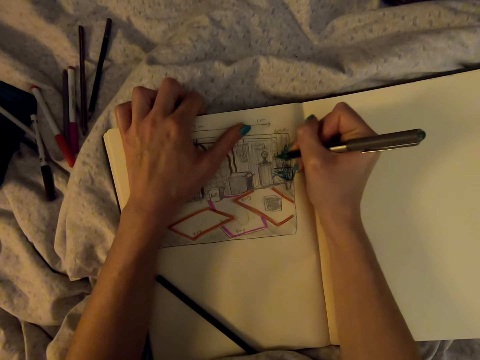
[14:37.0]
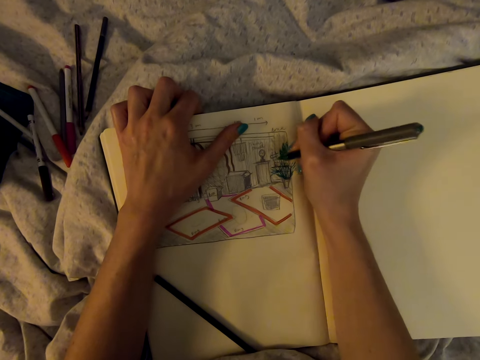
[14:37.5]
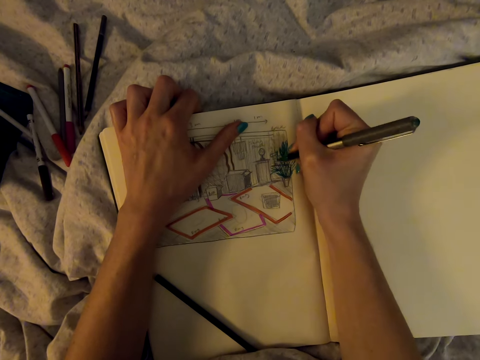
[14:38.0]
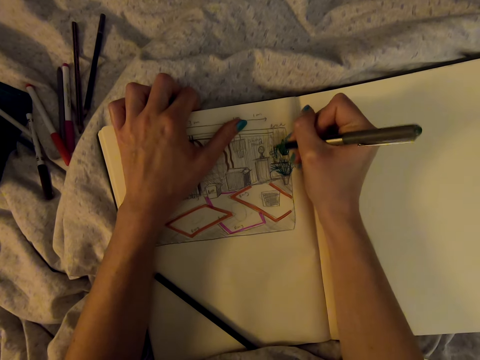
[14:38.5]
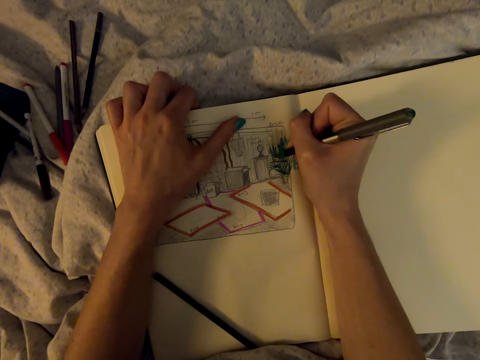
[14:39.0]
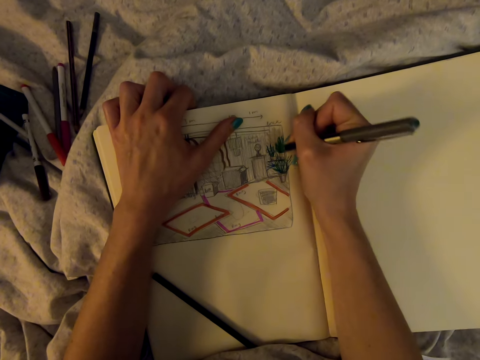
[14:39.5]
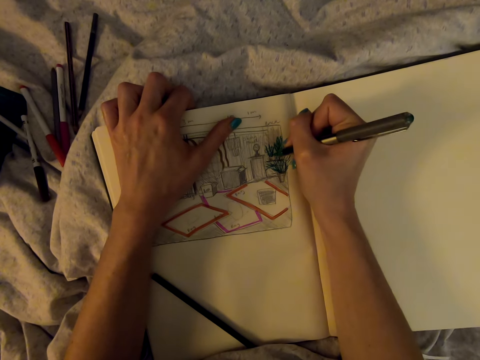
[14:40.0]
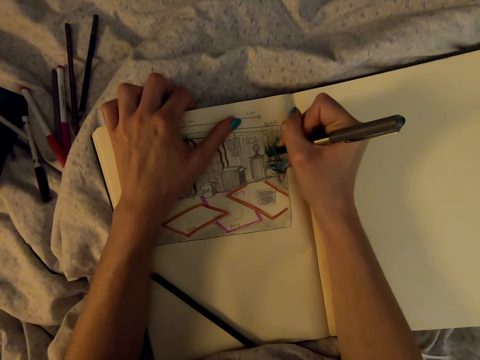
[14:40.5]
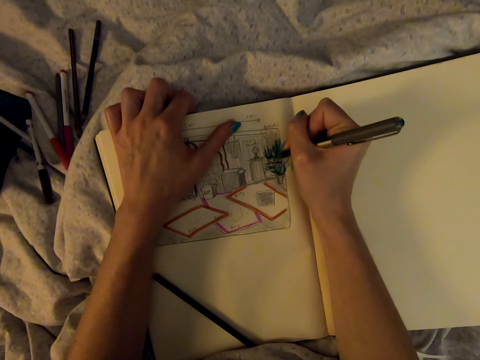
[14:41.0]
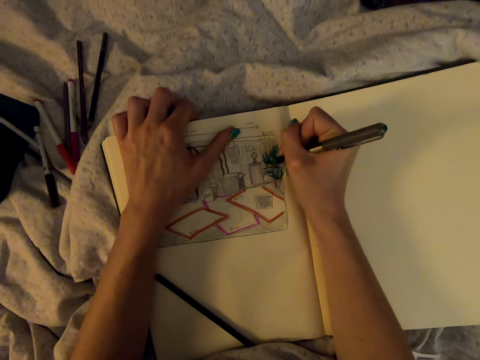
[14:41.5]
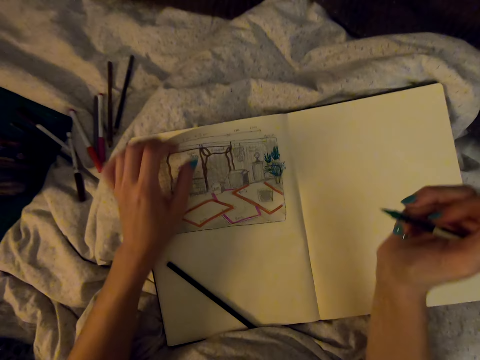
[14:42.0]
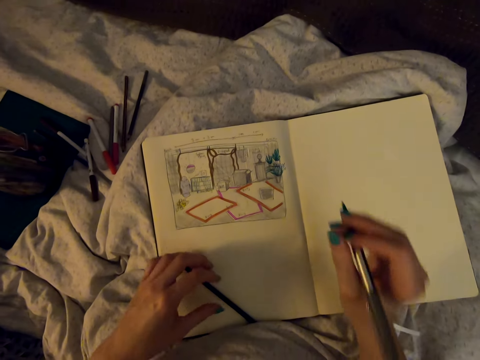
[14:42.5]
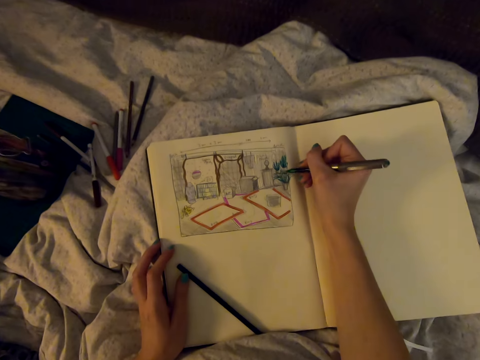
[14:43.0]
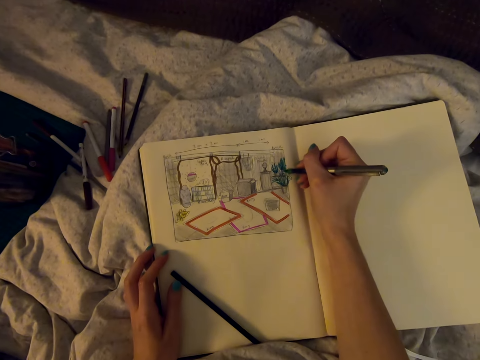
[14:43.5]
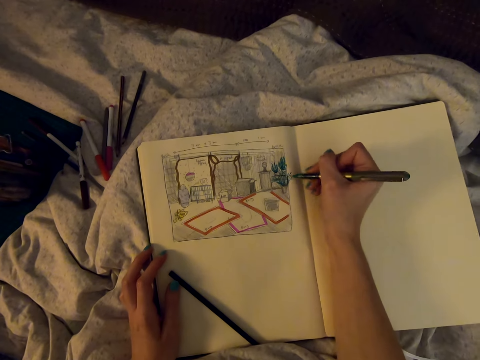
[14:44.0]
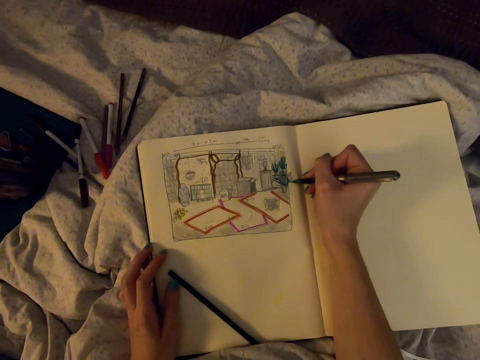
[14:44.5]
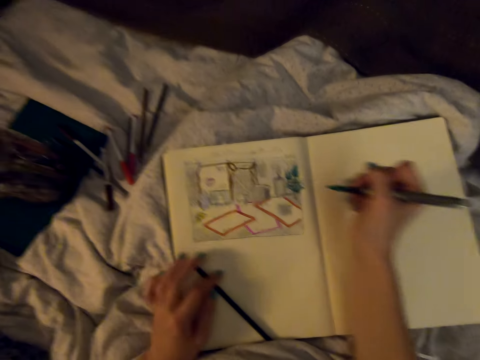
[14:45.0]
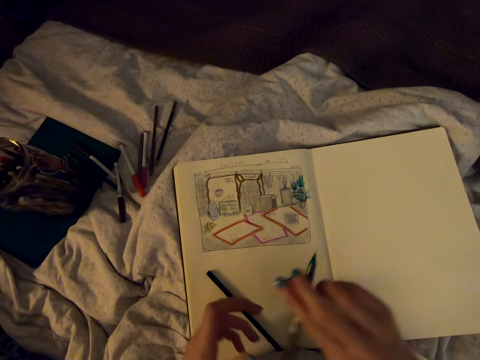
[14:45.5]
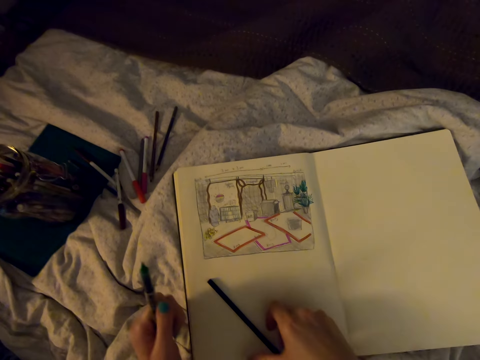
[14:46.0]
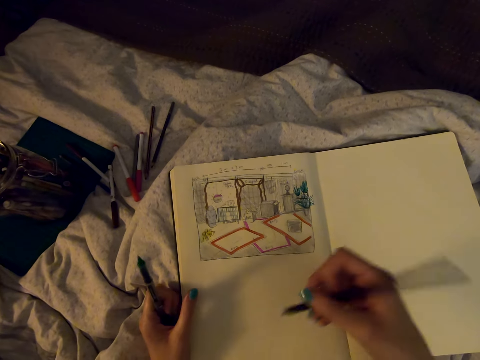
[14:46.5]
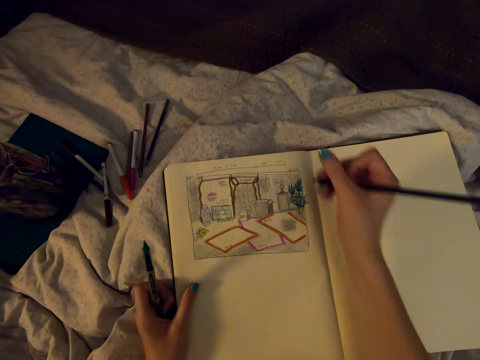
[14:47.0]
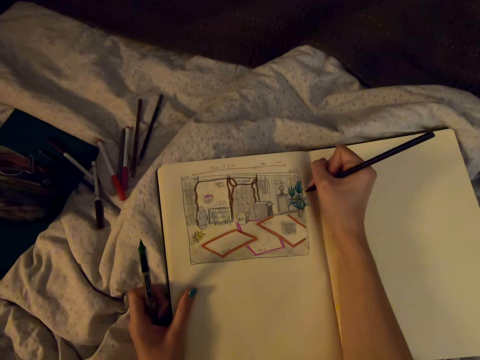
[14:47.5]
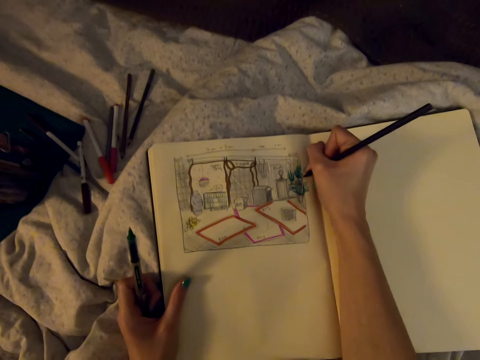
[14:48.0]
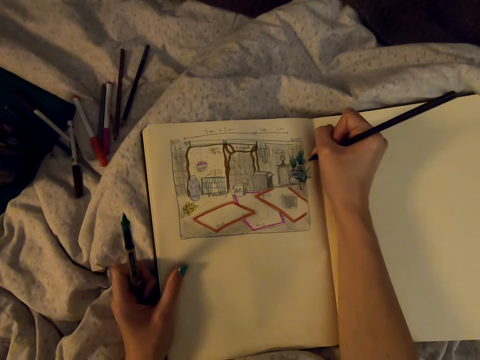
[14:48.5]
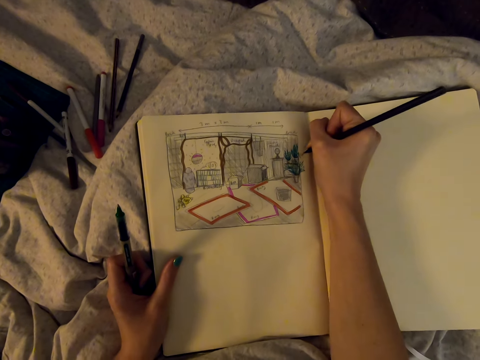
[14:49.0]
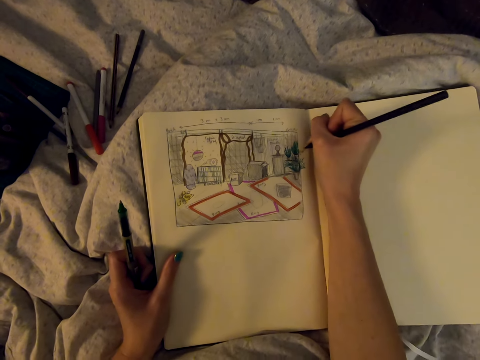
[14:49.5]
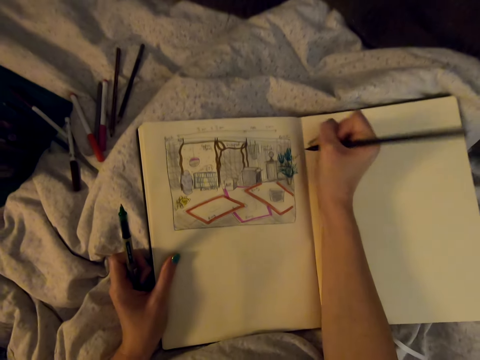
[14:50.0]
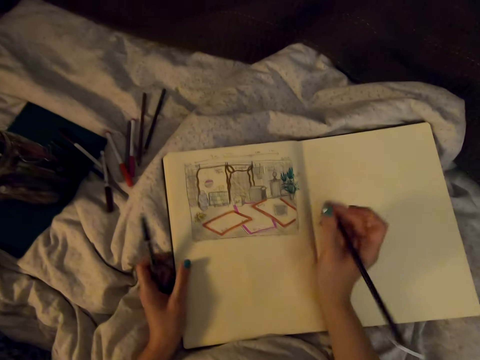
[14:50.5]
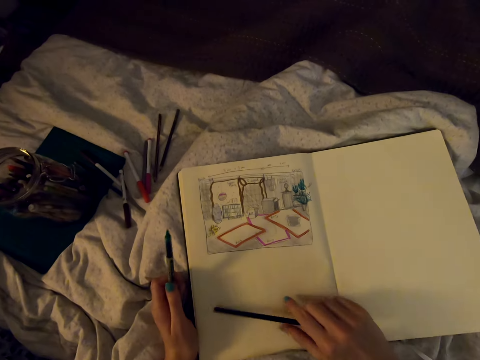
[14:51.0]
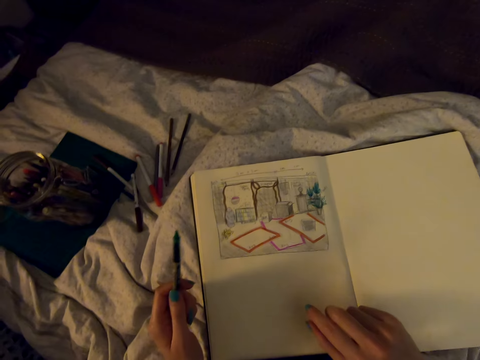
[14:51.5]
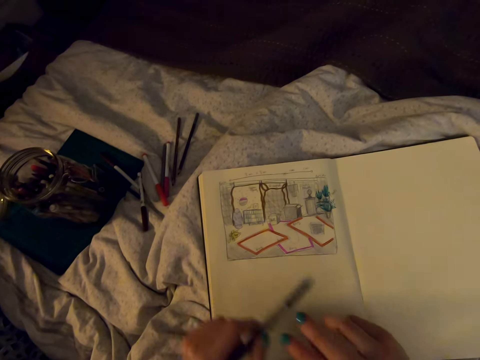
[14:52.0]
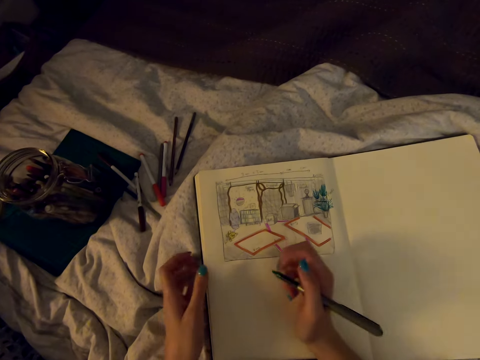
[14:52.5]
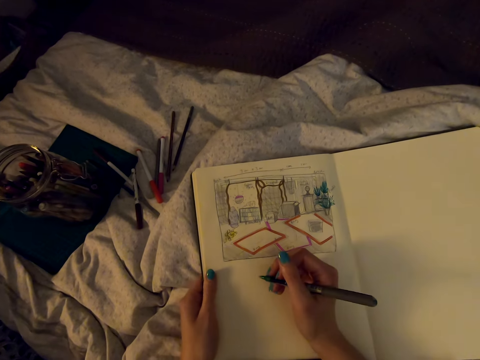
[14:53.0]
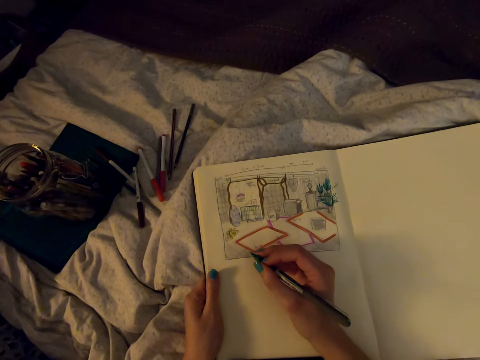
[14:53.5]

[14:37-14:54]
The camera wearer picks up a pencil. They draw on the book with the pencil. They put the pencil down.

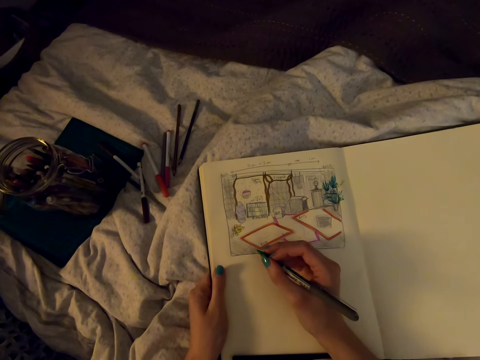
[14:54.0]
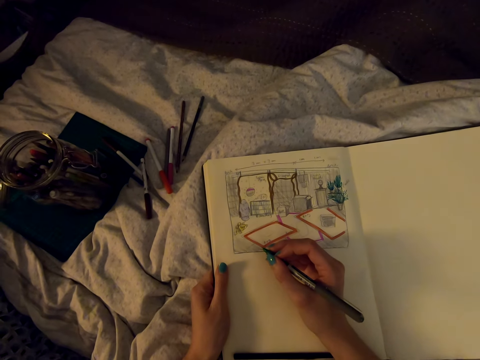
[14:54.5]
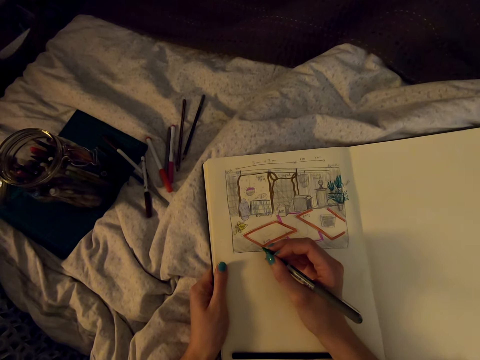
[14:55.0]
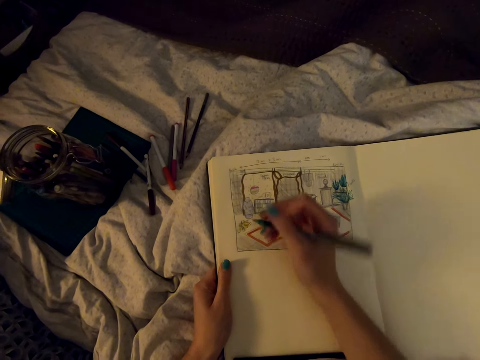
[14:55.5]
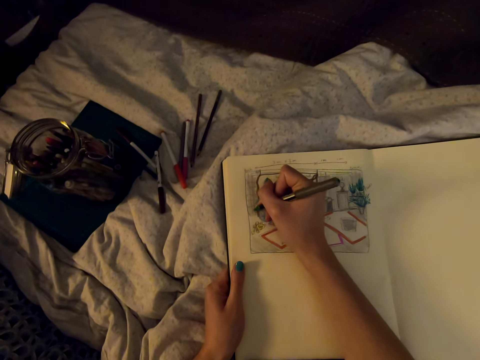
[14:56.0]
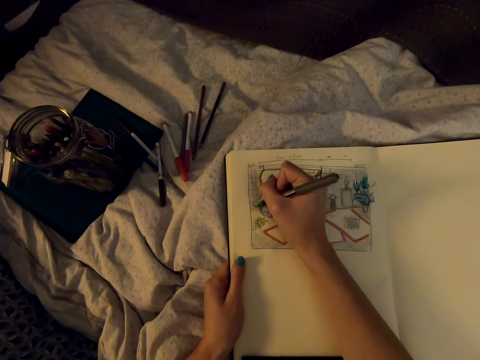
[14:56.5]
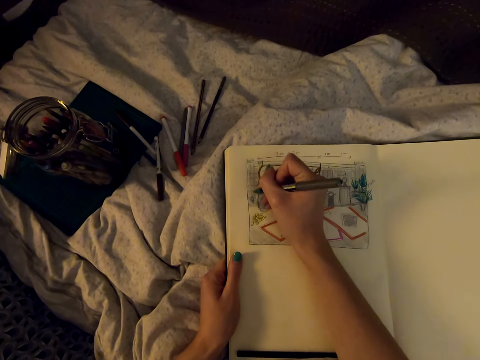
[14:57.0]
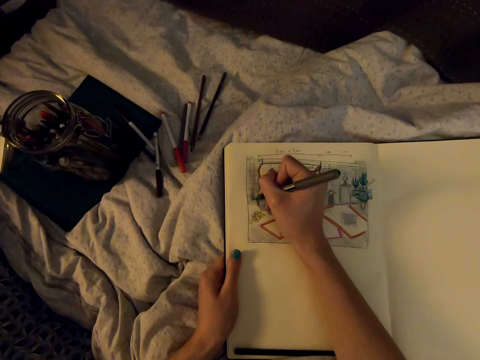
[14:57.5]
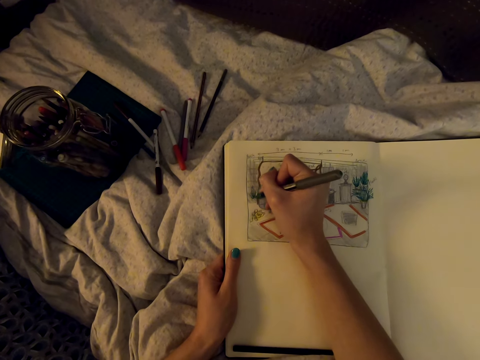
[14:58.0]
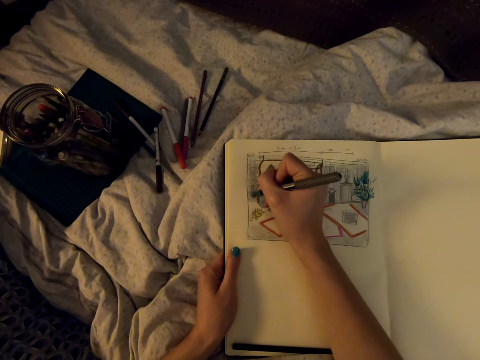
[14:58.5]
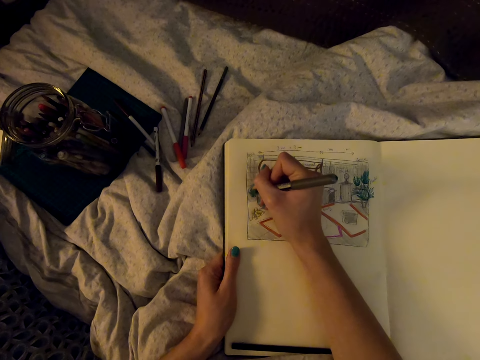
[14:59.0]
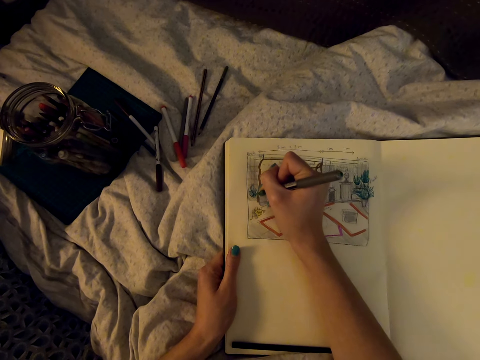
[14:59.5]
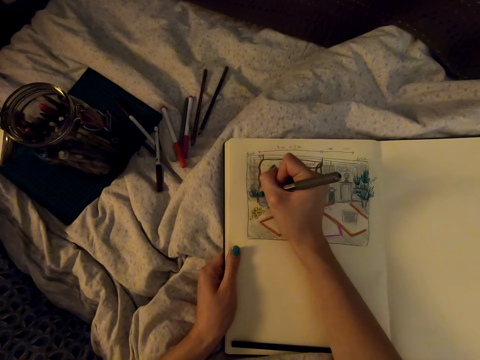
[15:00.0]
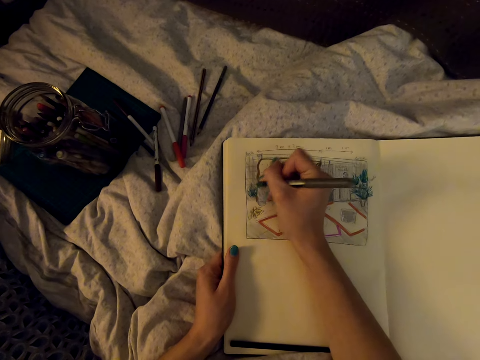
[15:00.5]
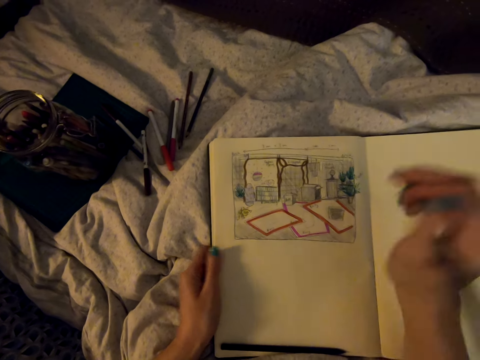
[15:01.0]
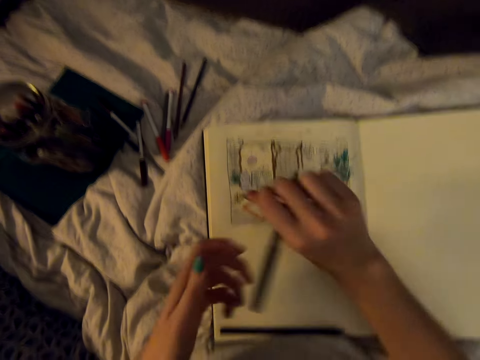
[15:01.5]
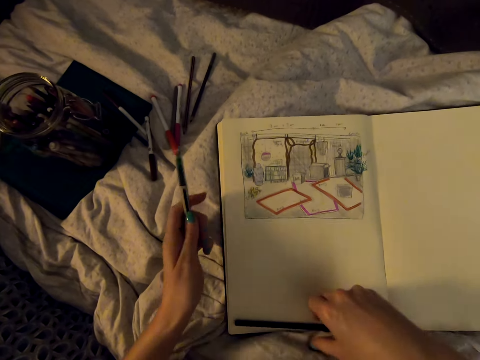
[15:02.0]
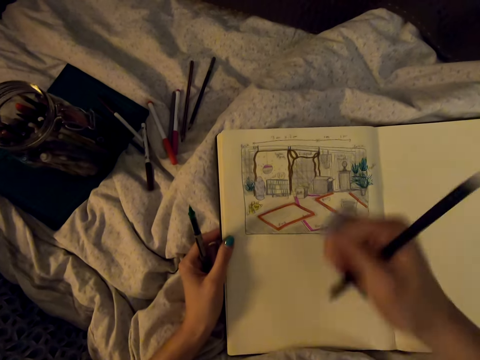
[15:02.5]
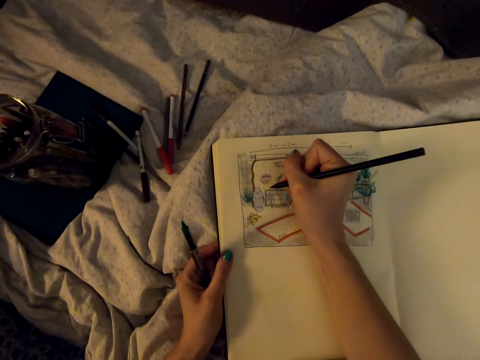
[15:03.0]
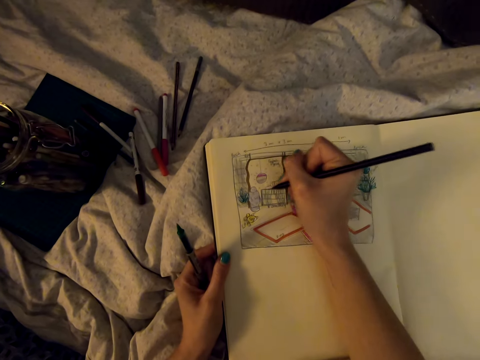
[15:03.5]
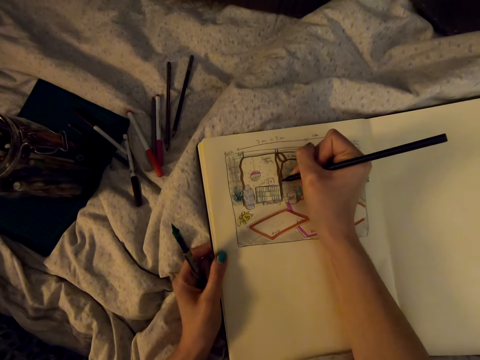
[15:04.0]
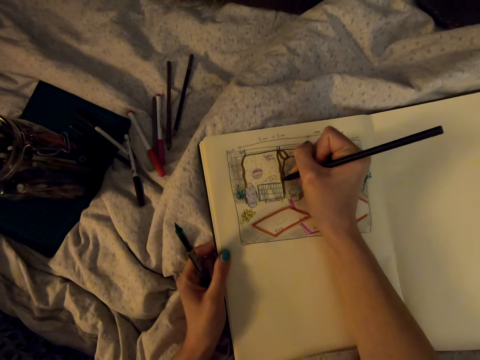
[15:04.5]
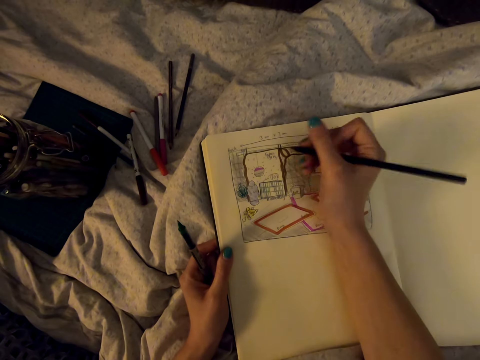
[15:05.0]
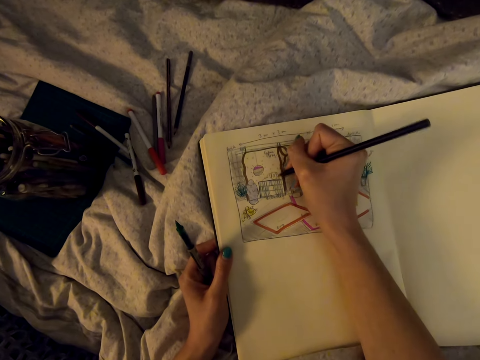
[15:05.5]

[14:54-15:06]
The camera wearer draws on the book with the marker pen. They pick up a pencil. They draw on the book with the pencil.
